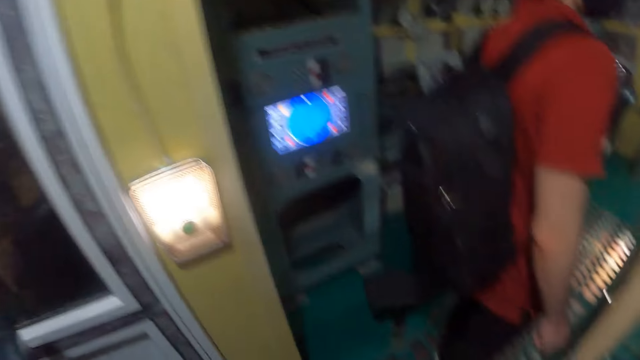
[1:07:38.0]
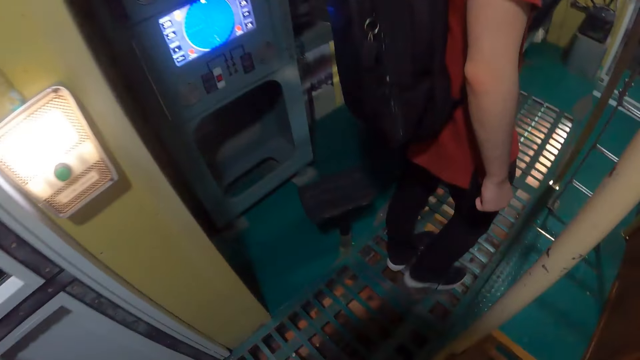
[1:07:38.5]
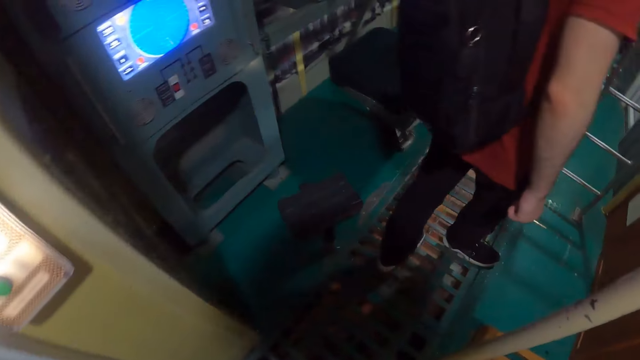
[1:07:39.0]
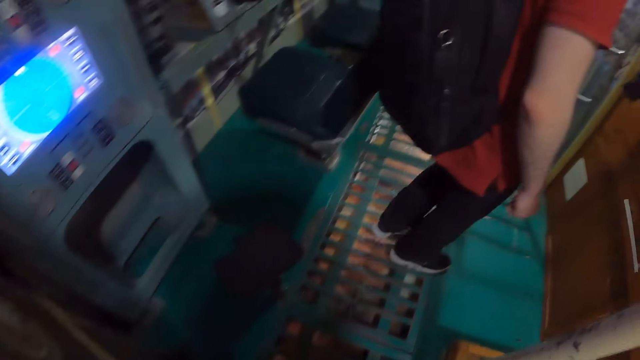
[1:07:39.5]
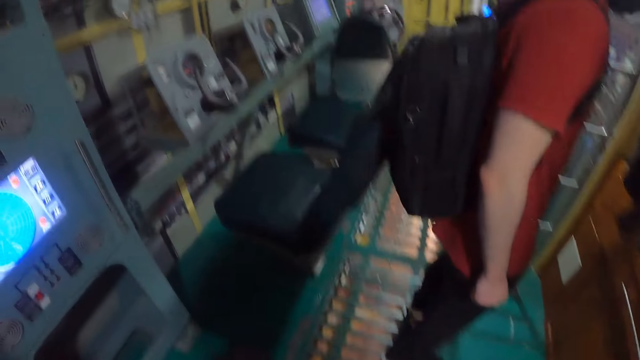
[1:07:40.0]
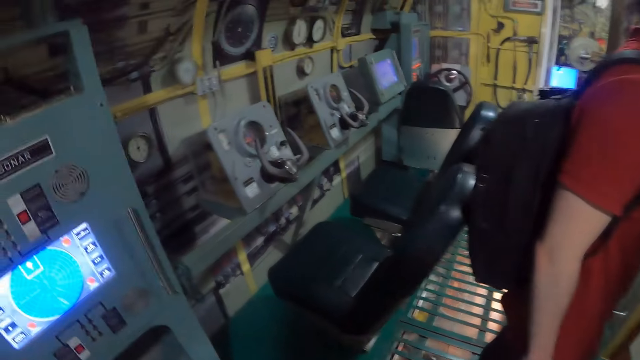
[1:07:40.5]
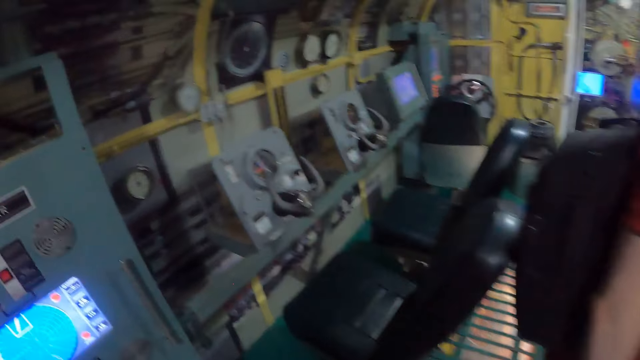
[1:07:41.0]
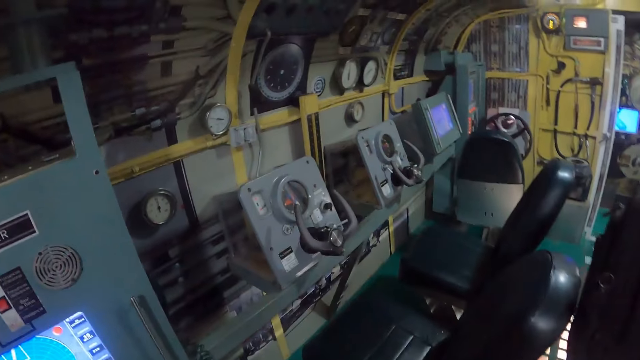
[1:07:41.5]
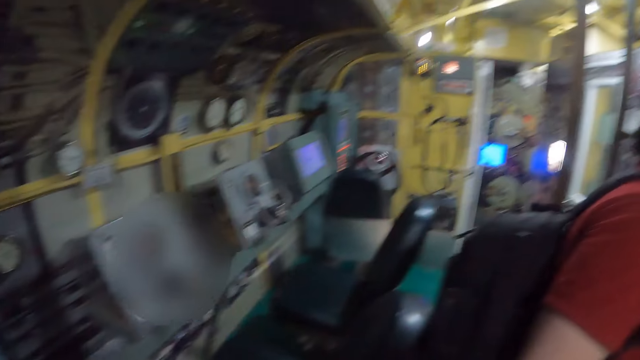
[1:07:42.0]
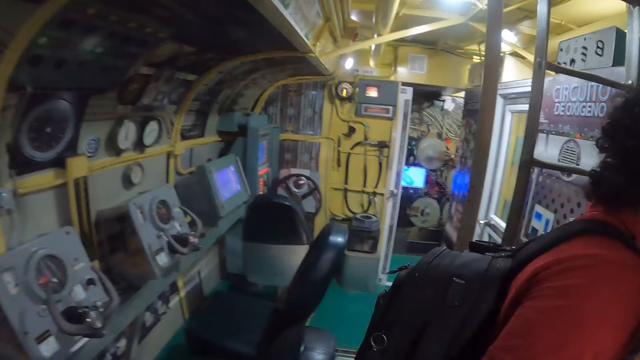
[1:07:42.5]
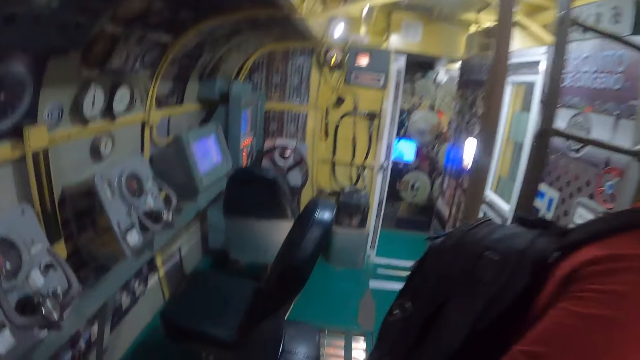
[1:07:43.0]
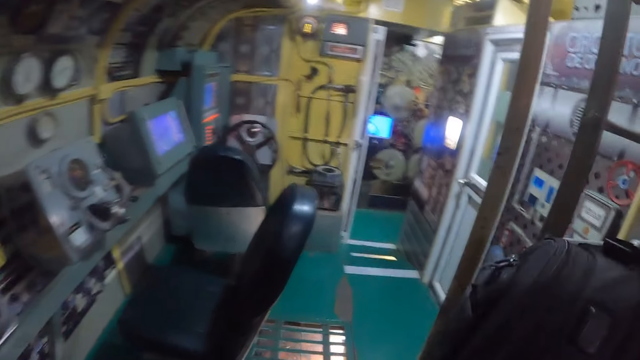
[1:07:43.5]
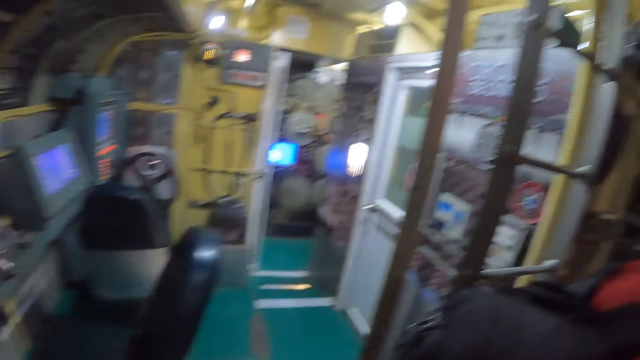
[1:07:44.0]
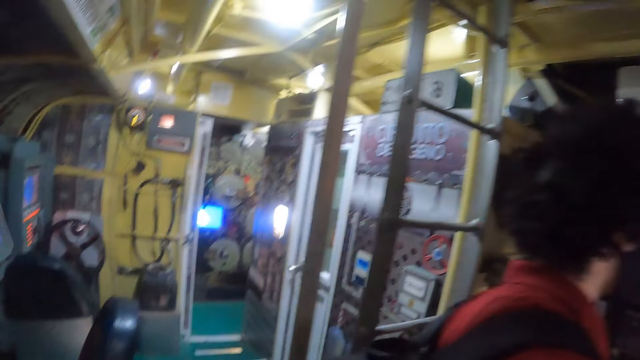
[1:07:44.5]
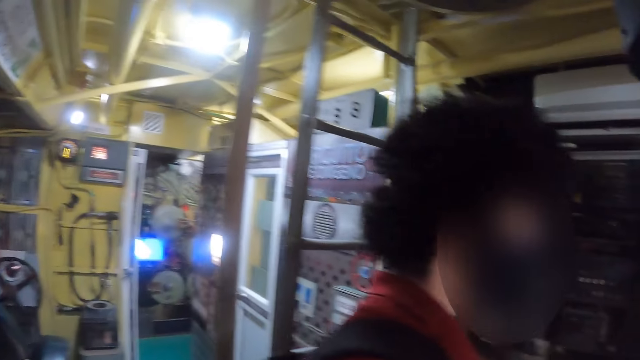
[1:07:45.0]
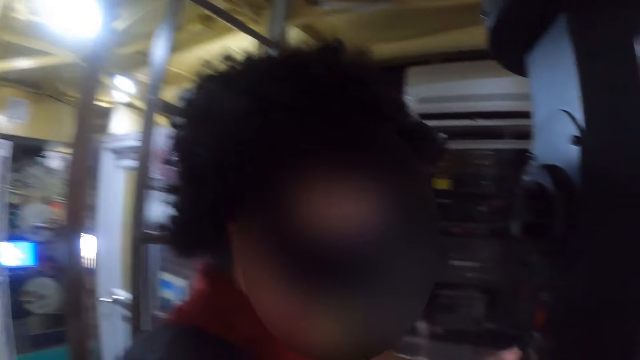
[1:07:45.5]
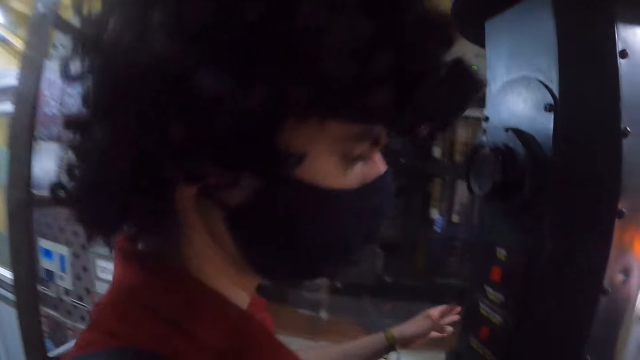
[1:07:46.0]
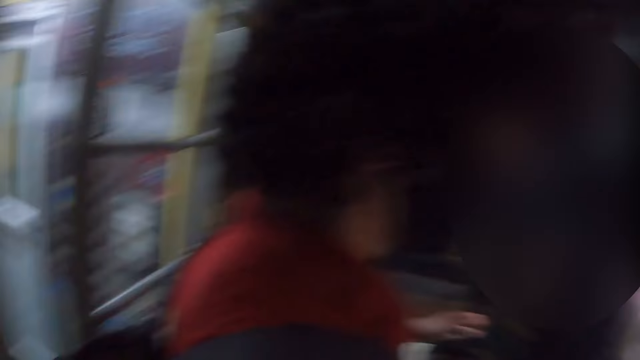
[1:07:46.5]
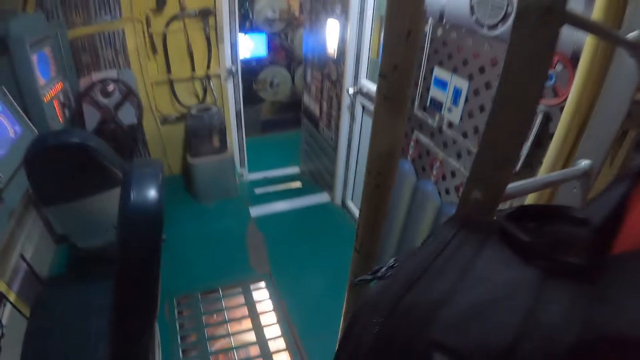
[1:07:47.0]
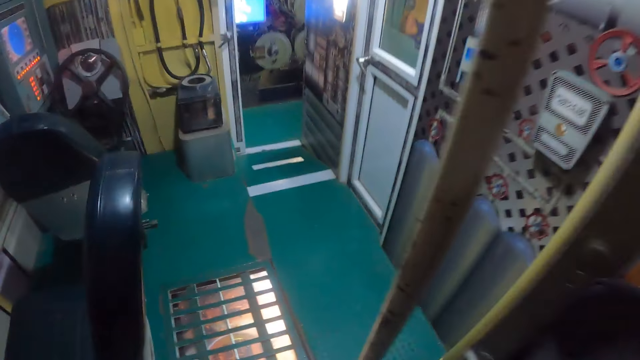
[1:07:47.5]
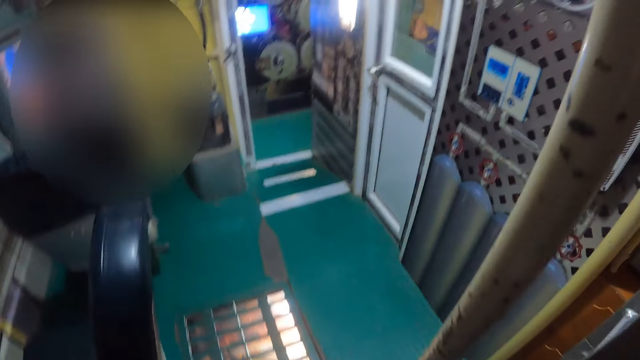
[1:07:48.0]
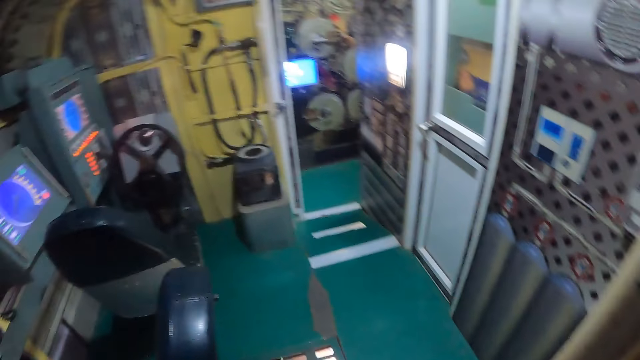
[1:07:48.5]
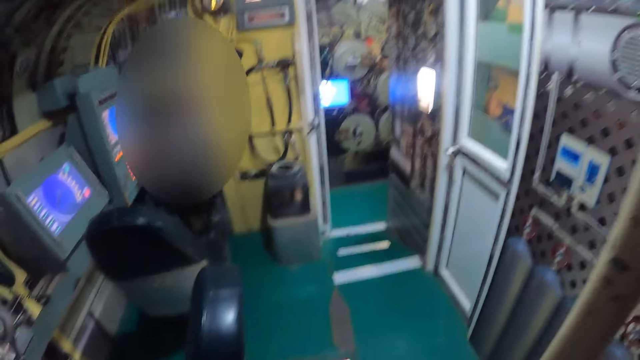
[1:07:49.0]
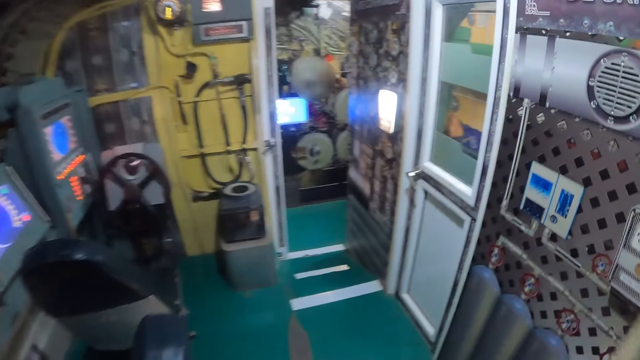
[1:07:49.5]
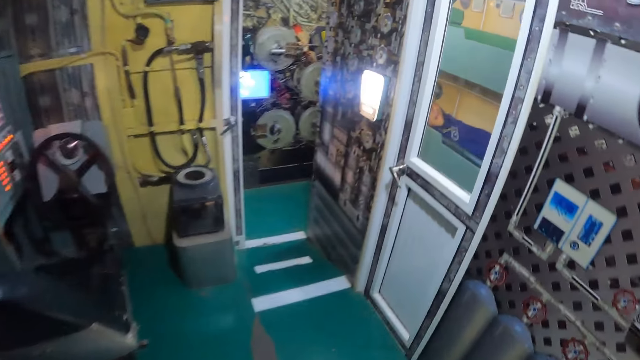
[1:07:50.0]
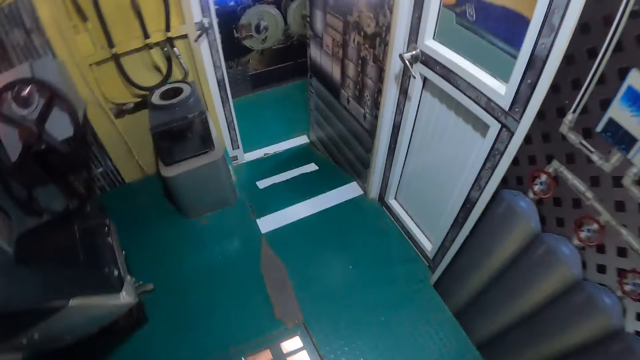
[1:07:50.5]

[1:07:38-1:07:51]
The camera wearer walks around. A man looks around. The camera wearer walks around. They converse with the man. They walk in the room.

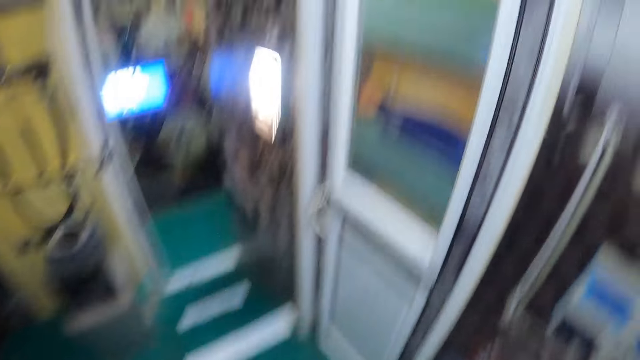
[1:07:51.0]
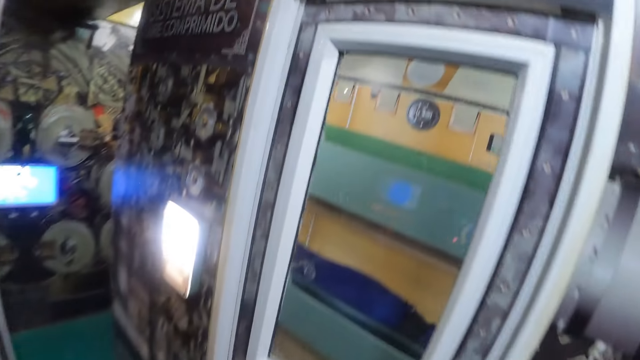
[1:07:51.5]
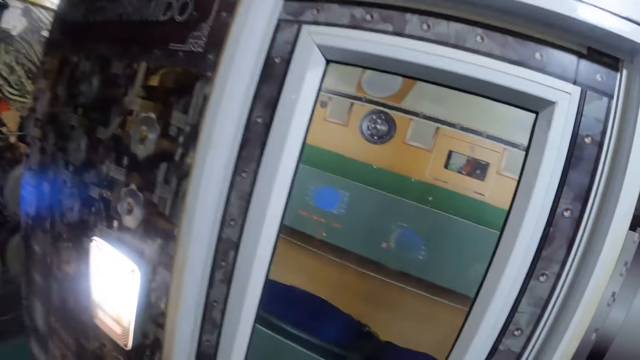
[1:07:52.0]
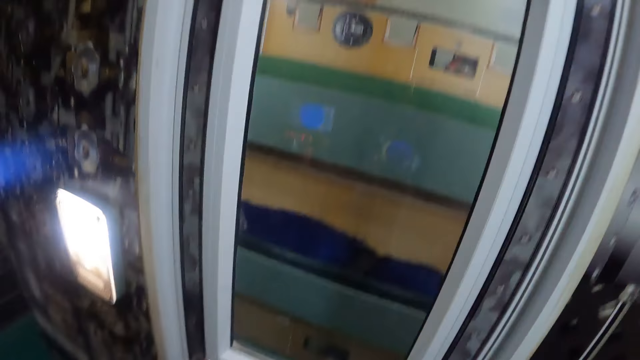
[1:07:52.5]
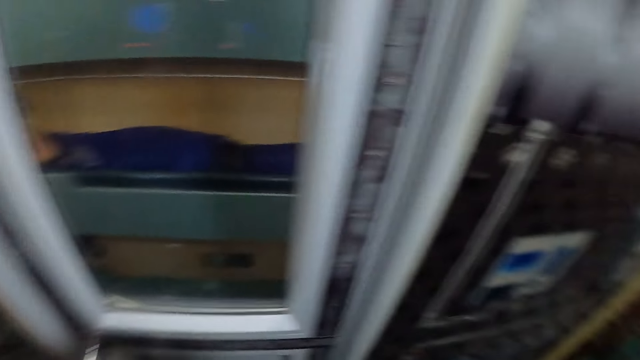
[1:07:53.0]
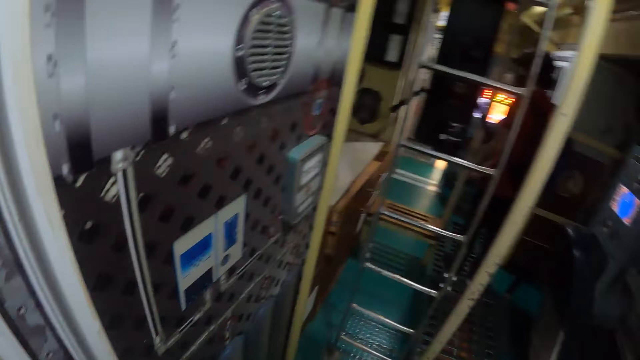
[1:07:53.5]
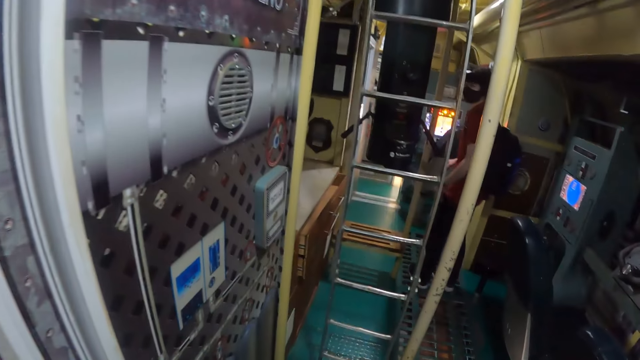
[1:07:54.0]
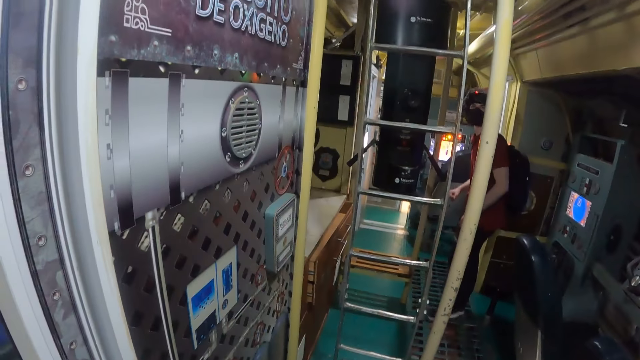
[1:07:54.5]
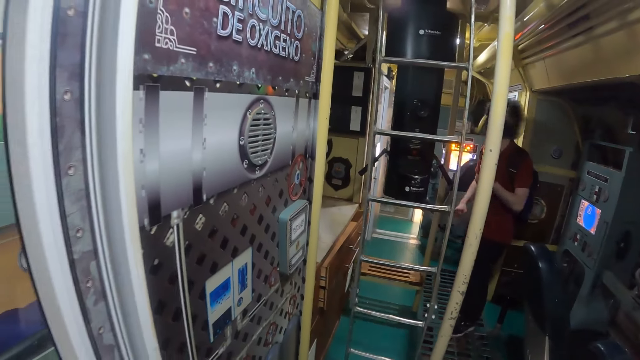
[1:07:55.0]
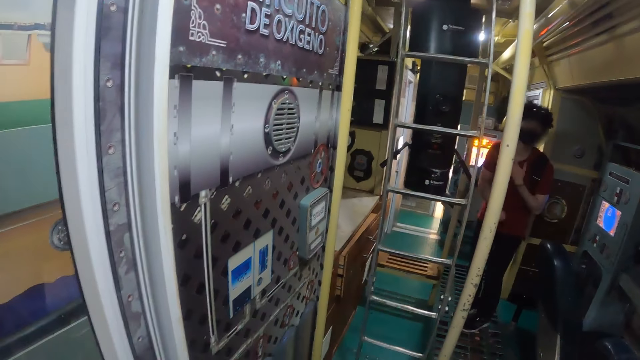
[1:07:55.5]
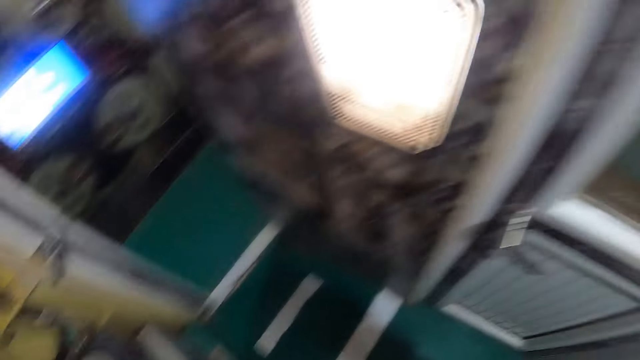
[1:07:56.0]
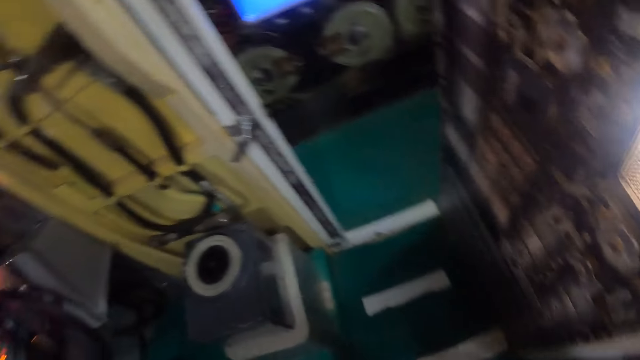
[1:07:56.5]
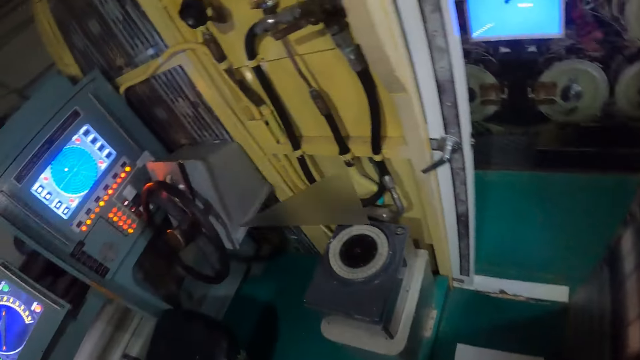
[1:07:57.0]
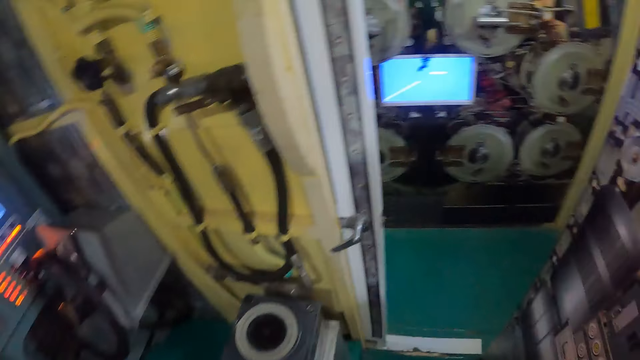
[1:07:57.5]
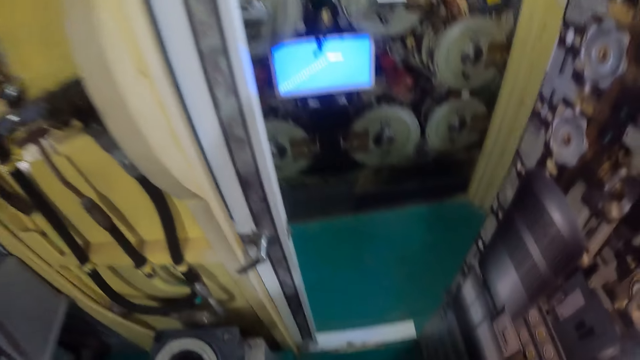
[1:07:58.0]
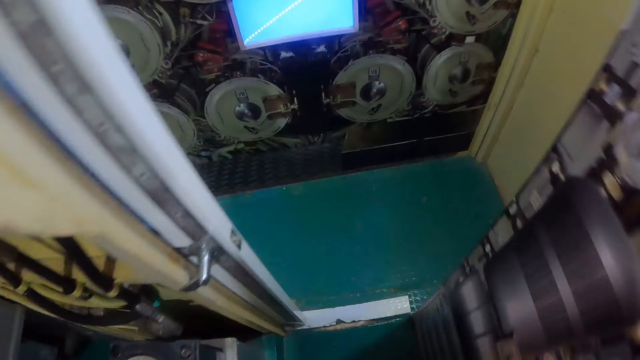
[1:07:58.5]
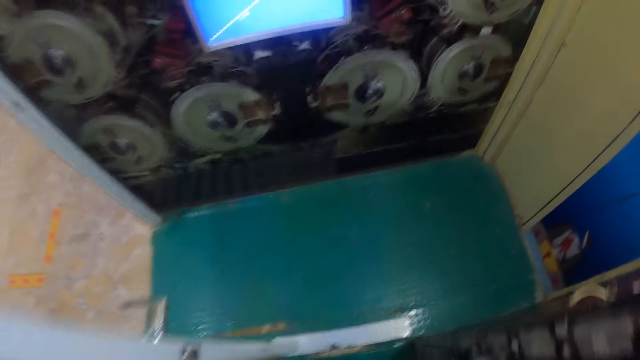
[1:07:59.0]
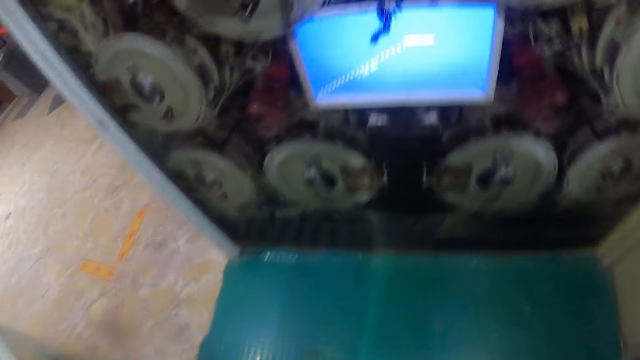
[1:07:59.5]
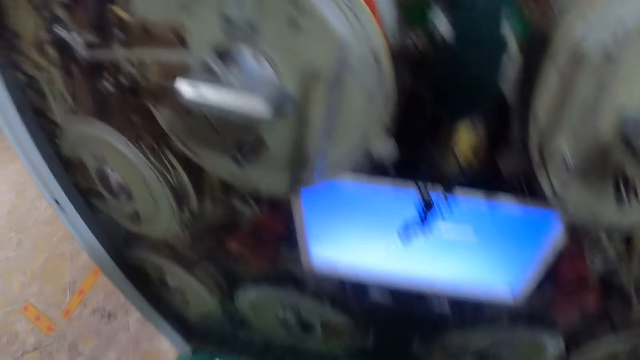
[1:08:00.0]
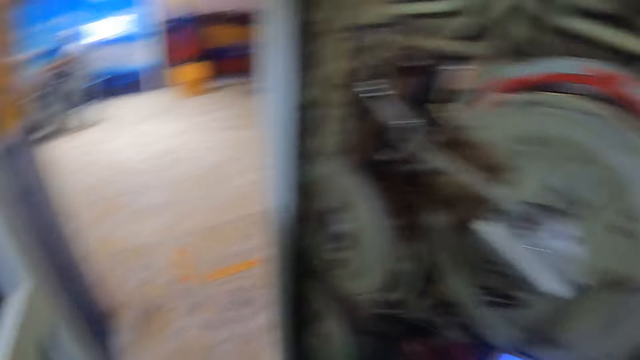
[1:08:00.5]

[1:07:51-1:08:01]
The camera wearer looks around in the room. They walk in the room.
